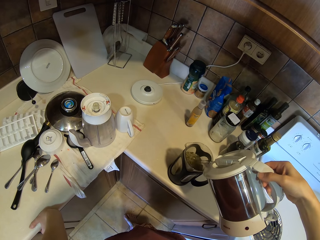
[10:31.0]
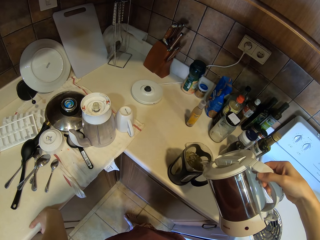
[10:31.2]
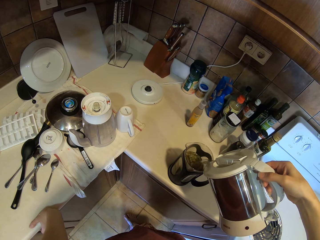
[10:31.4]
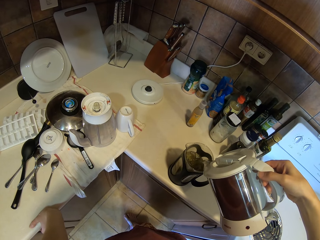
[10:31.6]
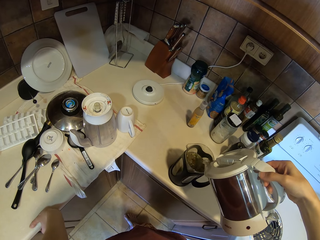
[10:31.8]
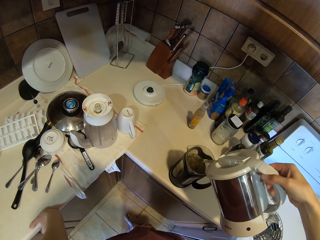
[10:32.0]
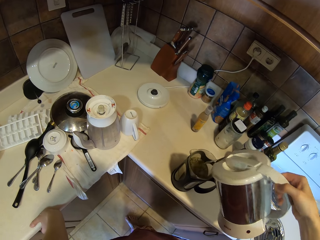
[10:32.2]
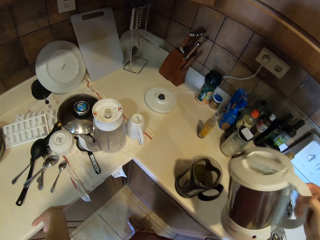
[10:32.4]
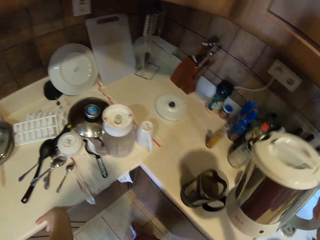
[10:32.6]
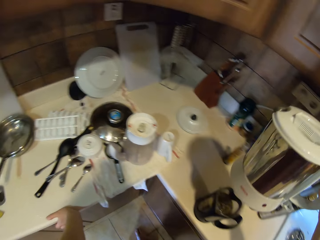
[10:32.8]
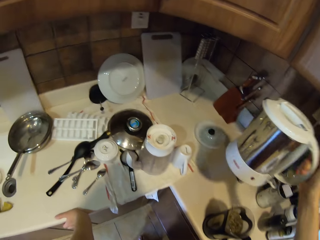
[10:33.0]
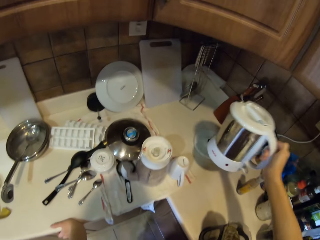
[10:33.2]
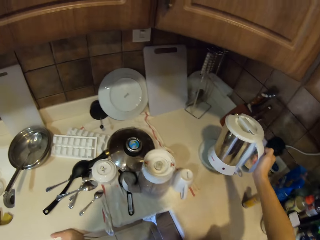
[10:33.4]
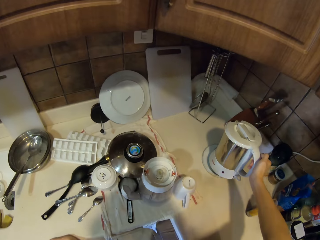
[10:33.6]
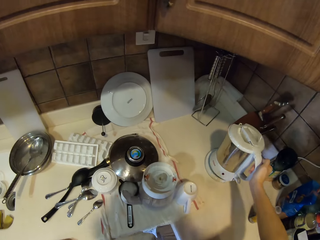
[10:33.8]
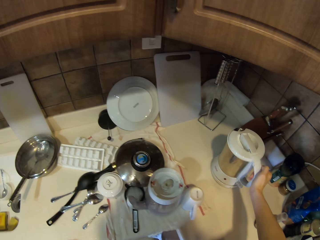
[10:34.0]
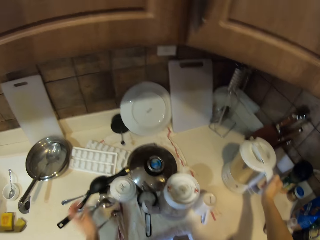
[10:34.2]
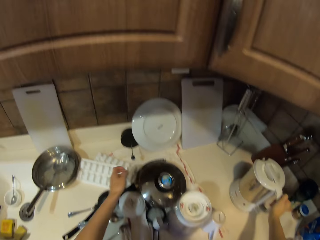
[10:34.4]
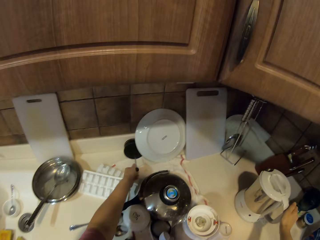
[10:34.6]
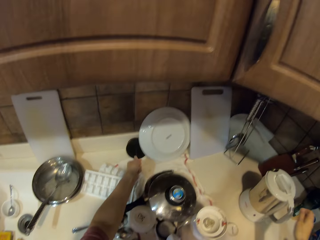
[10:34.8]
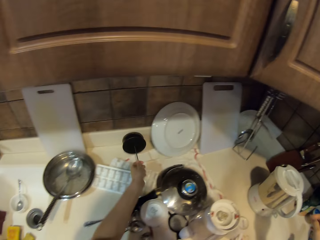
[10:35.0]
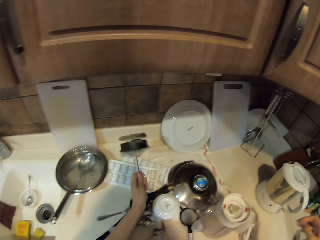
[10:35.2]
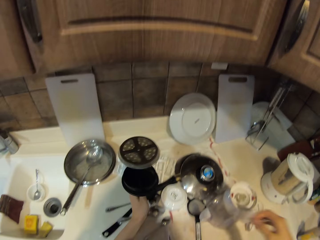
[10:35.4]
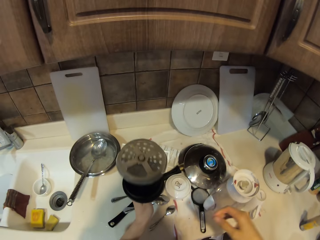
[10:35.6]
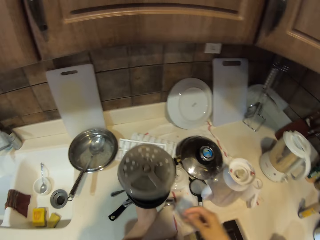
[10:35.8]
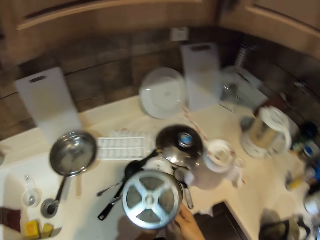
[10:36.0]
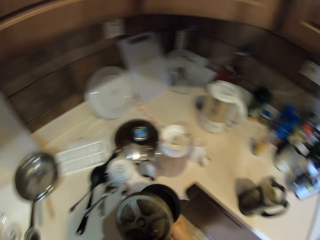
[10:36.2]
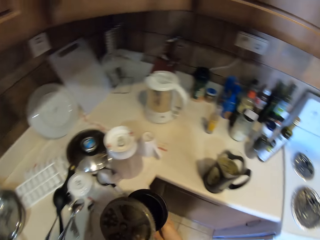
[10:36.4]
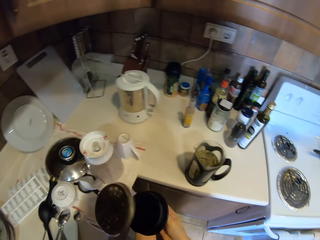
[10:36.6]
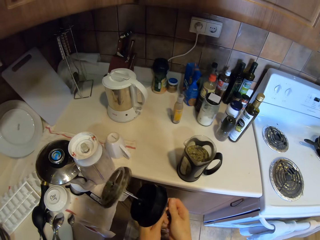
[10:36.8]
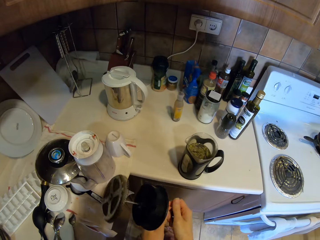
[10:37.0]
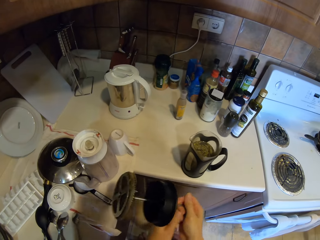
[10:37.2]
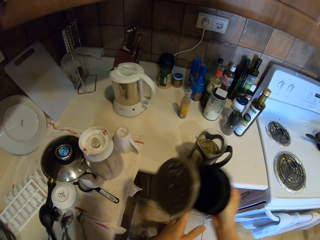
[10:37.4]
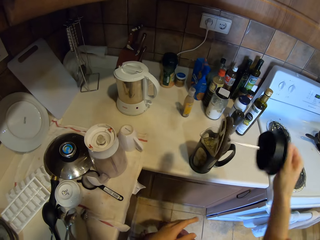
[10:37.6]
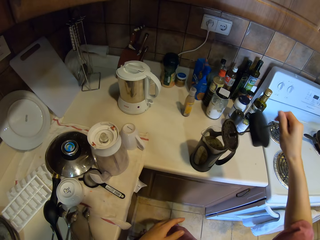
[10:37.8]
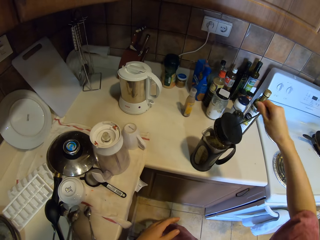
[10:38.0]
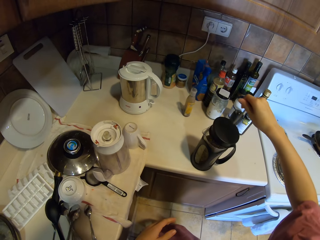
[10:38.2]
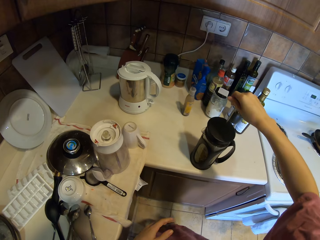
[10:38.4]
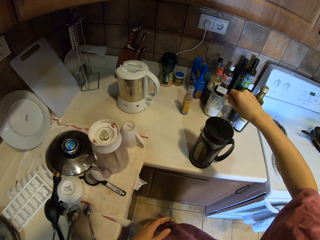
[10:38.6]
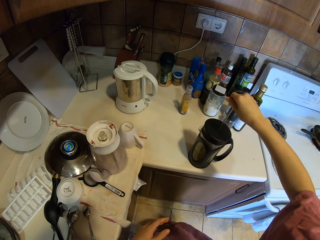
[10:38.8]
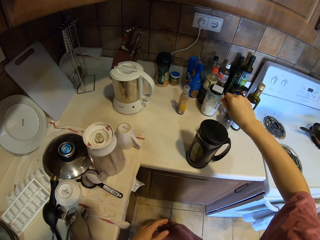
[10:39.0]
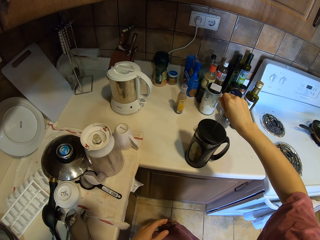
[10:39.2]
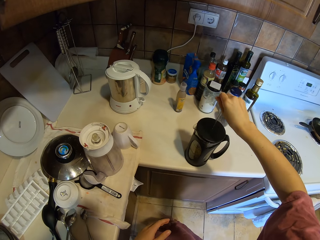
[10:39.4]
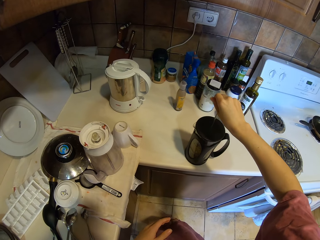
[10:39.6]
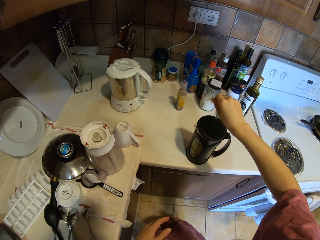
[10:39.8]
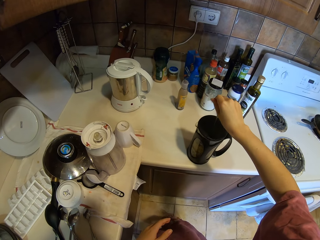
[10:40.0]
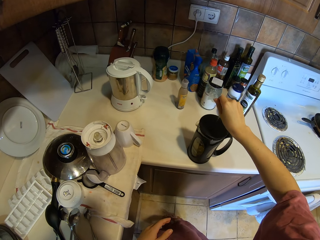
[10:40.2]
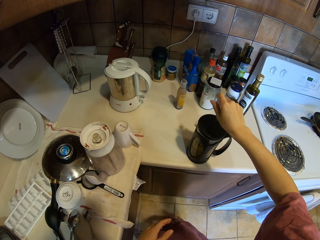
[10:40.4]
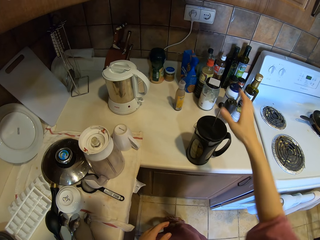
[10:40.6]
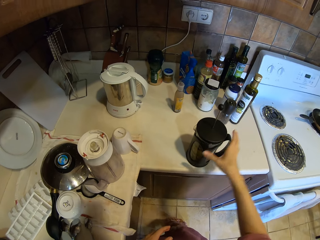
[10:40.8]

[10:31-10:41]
The camera wearer puts an electric jug on the base. They pick up the jug lid. They cover the jug. They put something in the jug.

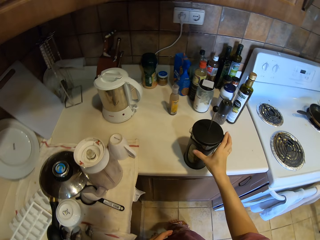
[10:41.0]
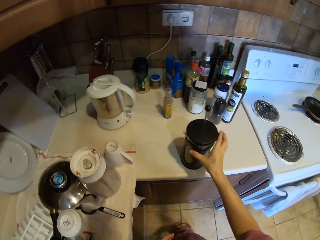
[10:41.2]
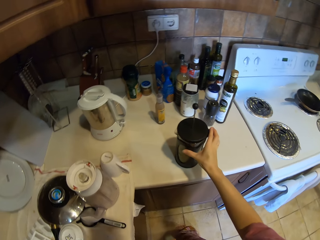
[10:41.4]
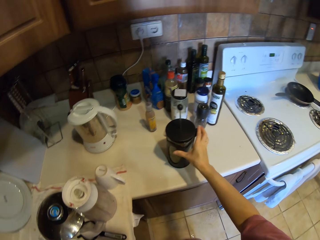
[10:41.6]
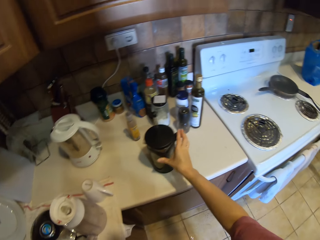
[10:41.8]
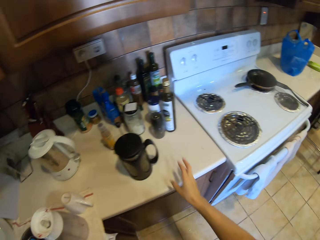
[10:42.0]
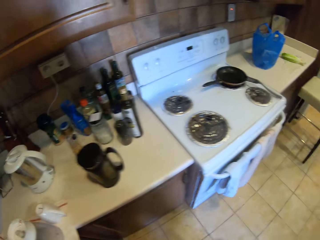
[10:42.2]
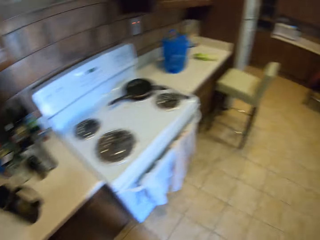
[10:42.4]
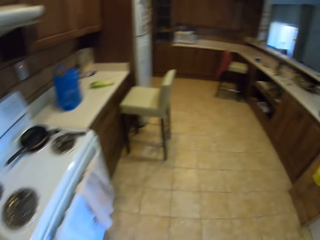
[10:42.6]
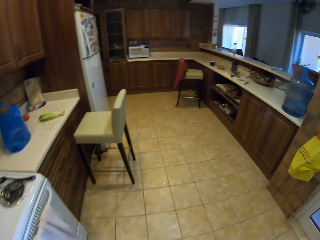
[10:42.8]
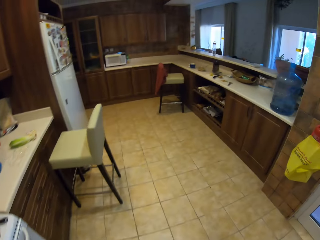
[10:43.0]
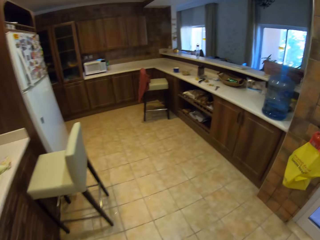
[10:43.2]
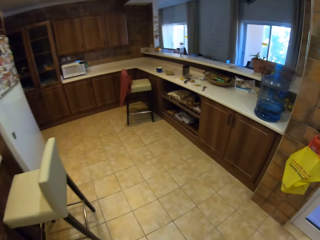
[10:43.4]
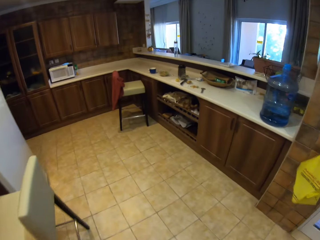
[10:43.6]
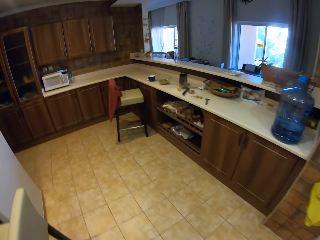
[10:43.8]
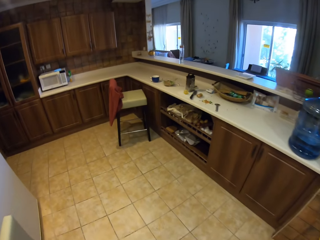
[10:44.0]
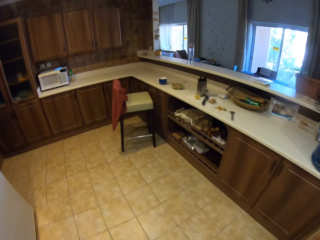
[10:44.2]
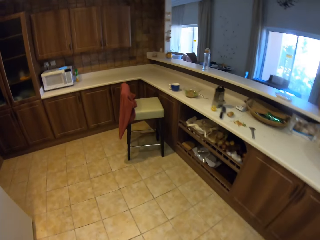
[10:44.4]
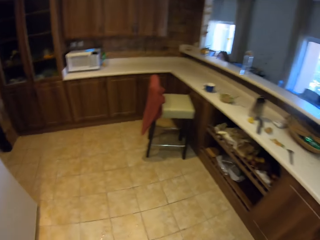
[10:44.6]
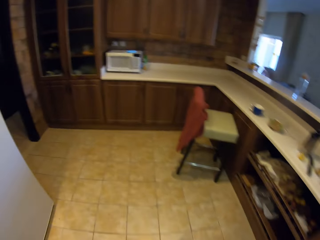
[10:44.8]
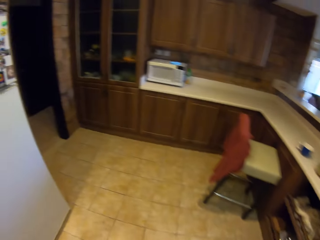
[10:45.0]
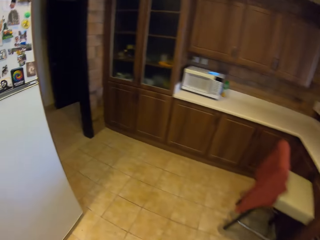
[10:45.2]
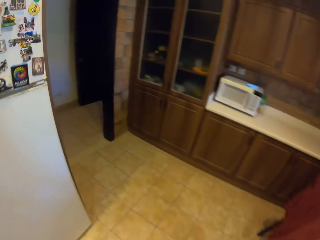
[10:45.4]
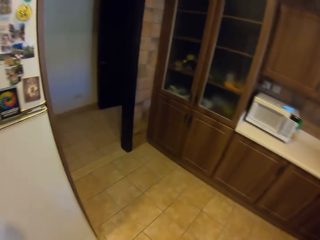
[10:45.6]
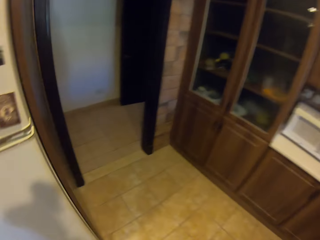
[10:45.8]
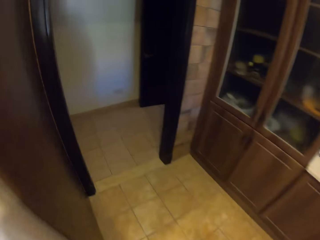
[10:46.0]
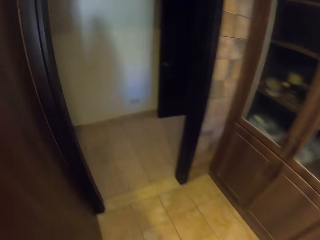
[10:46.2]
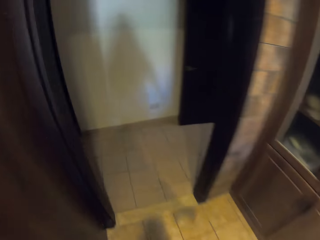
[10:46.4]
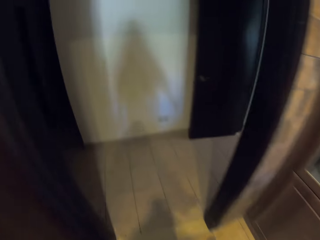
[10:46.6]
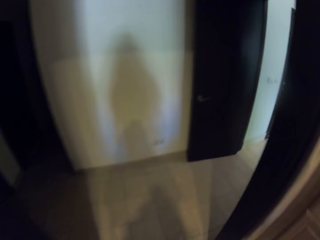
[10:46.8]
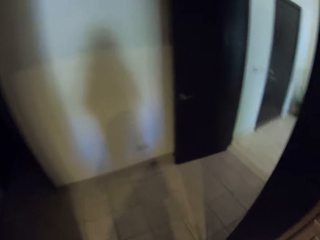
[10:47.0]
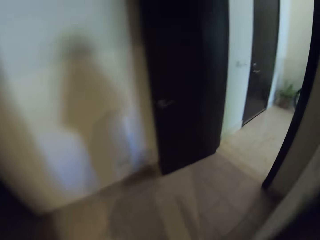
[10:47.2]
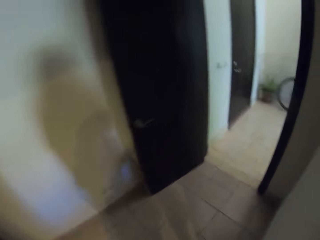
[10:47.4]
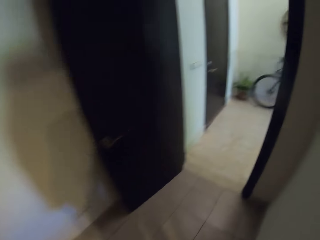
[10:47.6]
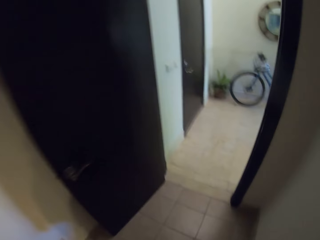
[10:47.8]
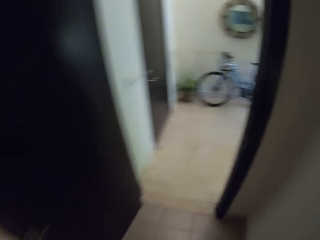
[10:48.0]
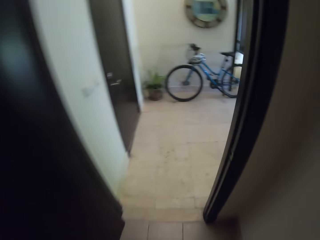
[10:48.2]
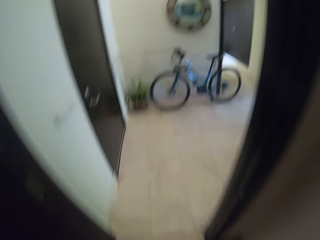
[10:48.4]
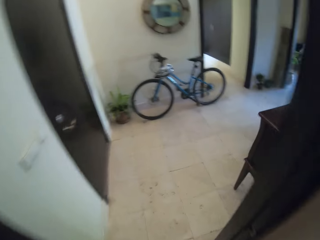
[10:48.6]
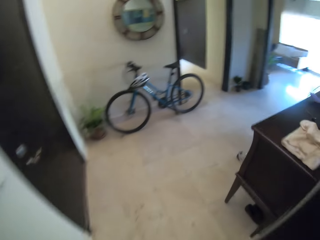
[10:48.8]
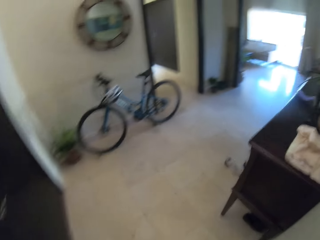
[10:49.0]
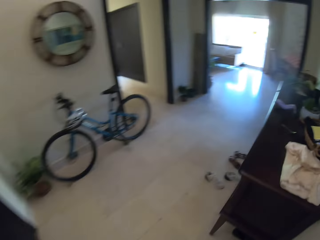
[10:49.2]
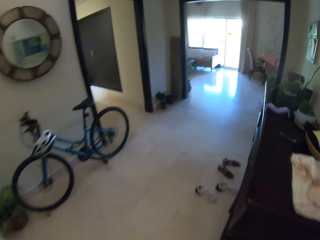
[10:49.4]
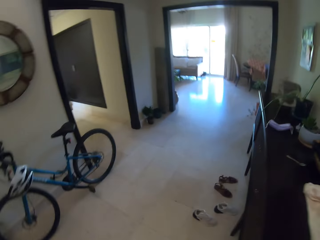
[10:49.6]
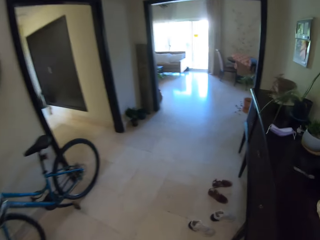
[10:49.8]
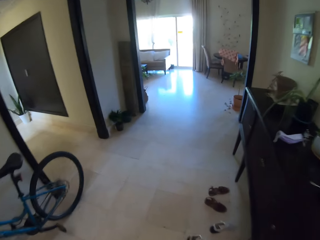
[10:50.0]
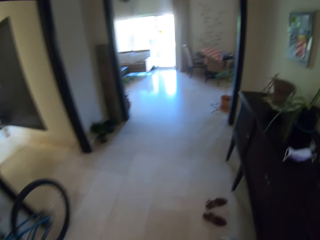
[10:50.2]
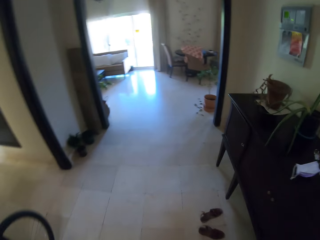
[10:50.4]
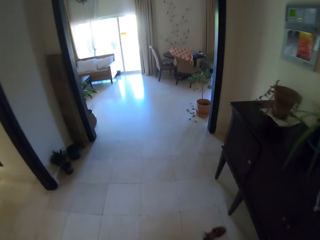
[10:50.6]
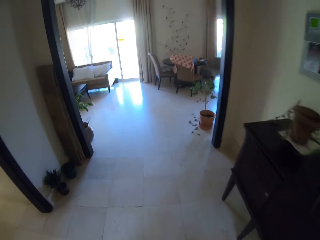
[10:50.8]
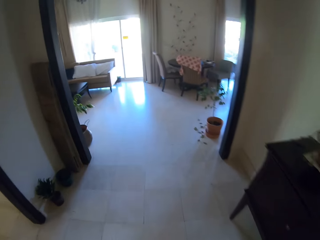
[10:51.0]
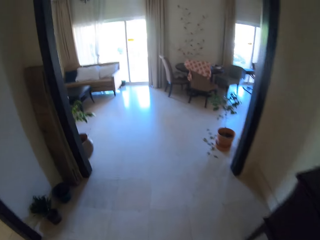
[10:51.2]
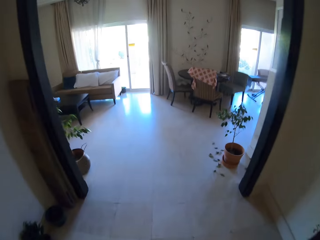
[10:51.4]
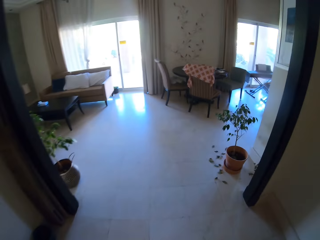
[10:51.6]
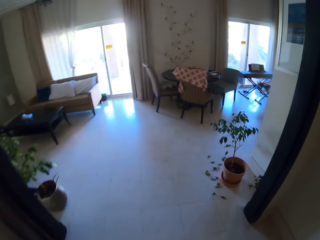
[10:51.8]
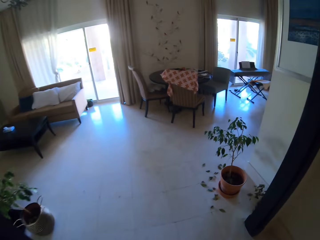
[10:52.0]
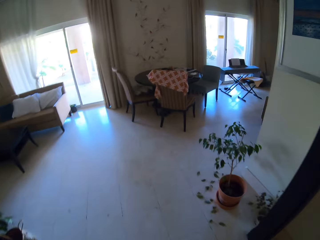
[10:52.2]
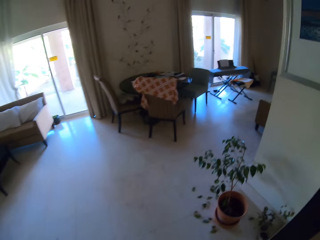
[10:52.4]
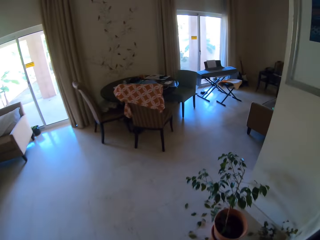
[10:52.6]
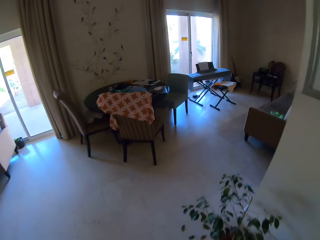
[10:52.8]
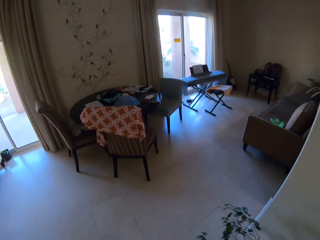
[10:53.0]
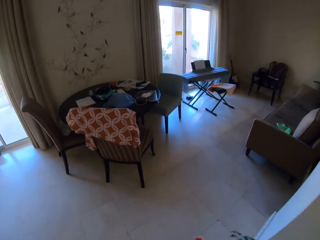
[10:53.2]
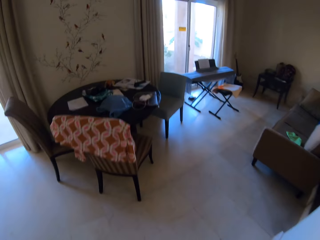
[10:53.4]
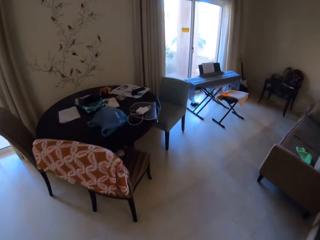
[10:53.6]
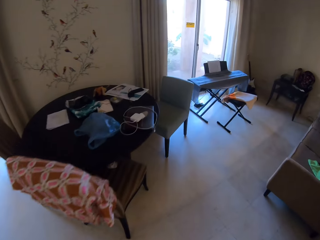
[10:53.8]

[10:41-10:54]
The camera wearer pushes the jug aside on the slab. They walk out of the kitchen. They walk to the living room.
